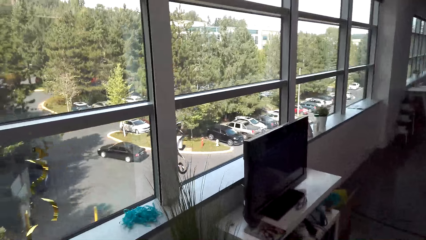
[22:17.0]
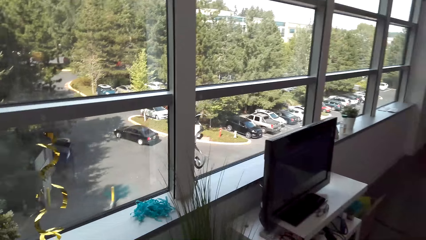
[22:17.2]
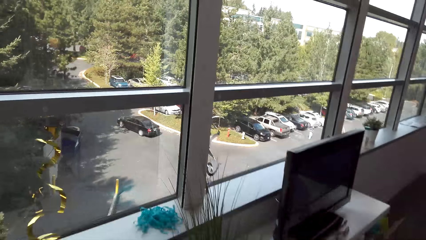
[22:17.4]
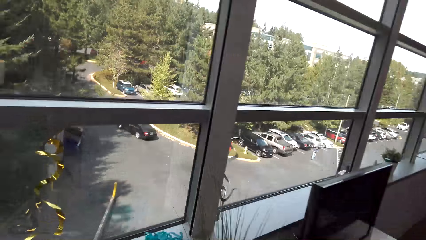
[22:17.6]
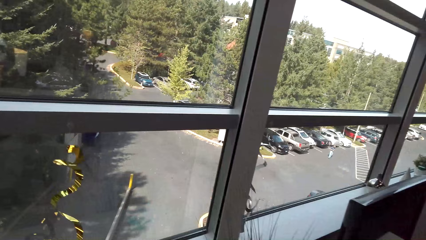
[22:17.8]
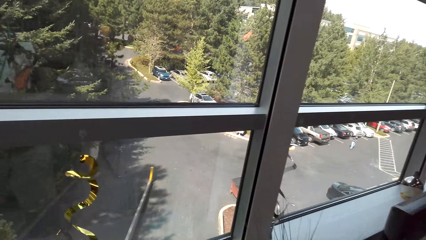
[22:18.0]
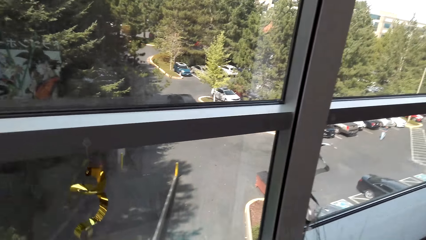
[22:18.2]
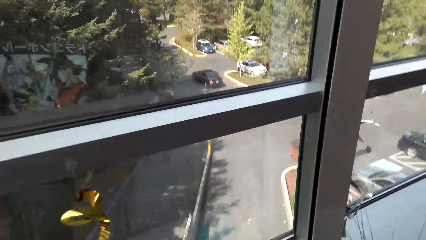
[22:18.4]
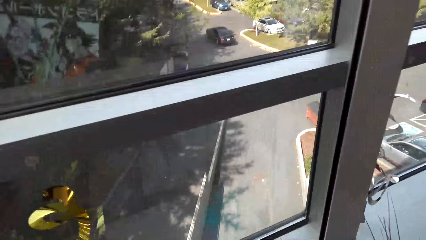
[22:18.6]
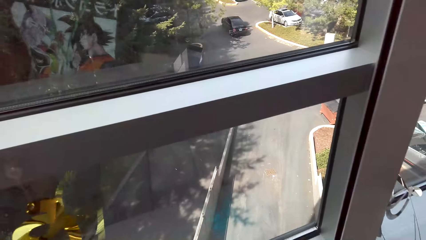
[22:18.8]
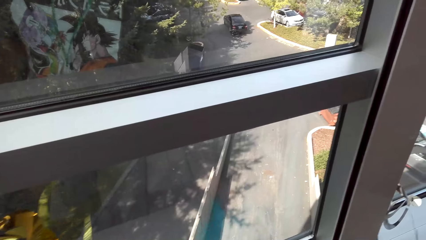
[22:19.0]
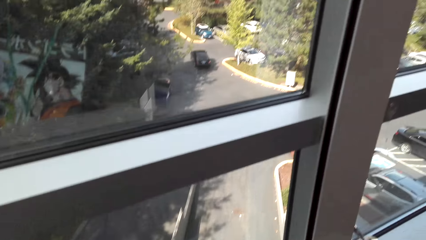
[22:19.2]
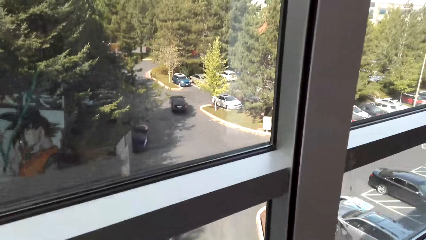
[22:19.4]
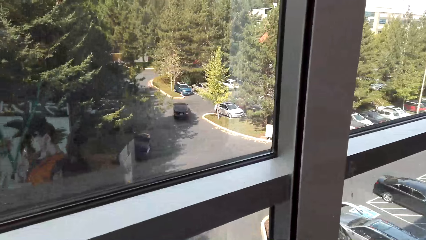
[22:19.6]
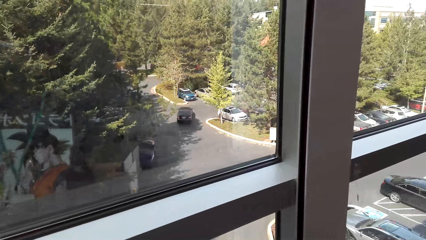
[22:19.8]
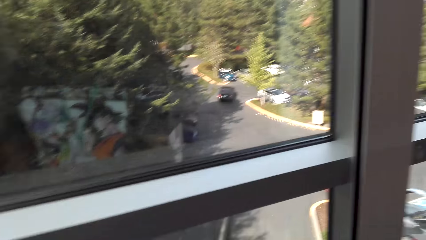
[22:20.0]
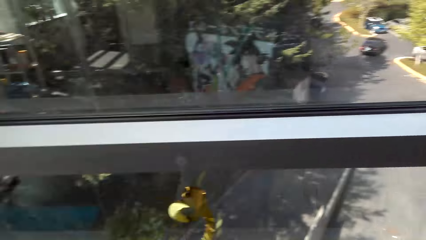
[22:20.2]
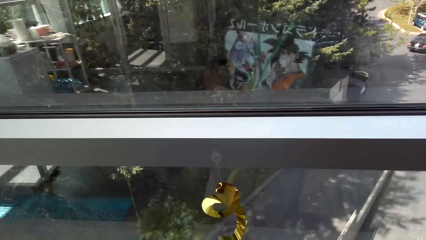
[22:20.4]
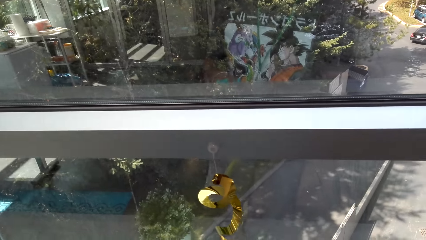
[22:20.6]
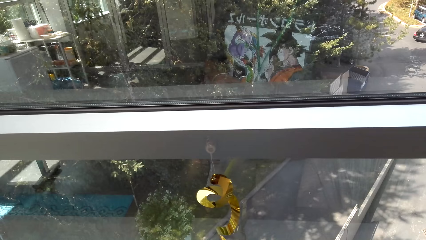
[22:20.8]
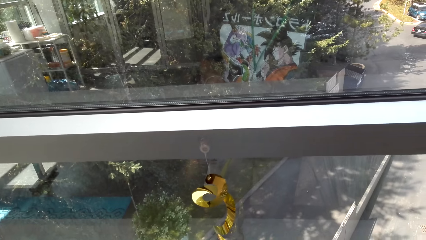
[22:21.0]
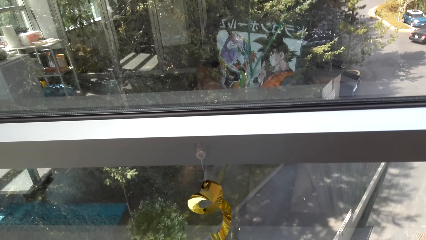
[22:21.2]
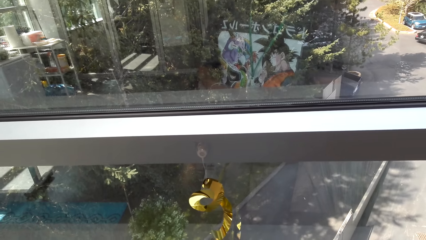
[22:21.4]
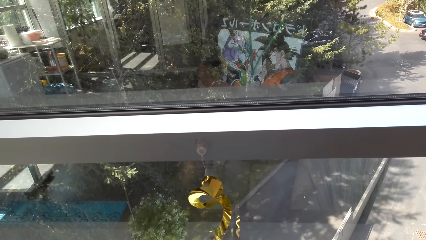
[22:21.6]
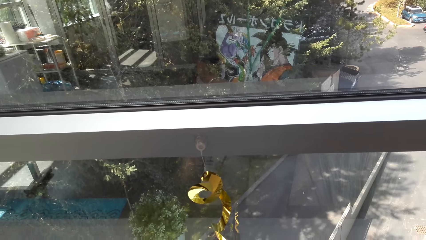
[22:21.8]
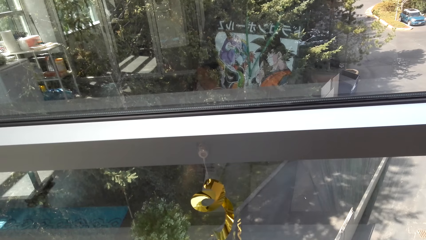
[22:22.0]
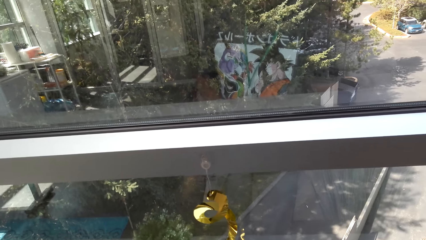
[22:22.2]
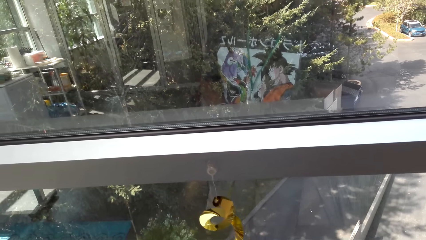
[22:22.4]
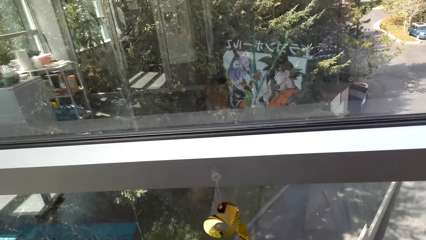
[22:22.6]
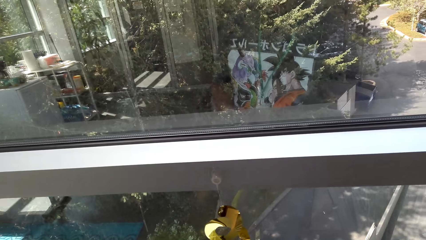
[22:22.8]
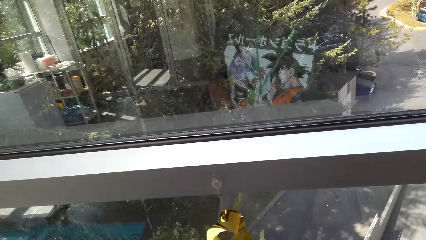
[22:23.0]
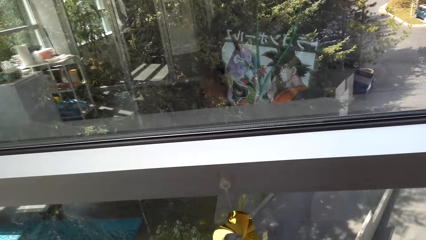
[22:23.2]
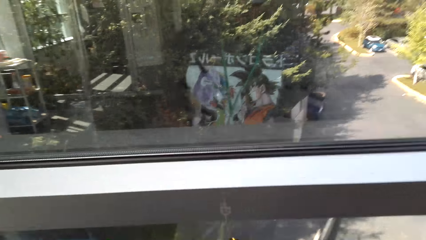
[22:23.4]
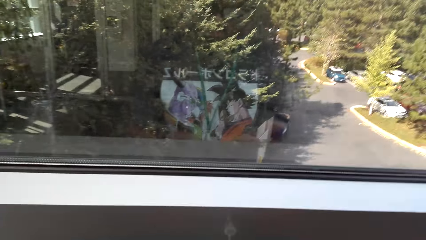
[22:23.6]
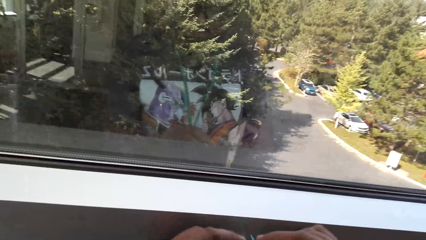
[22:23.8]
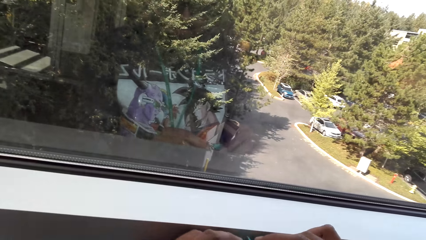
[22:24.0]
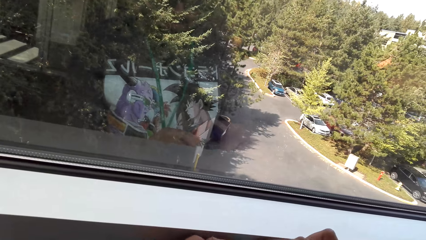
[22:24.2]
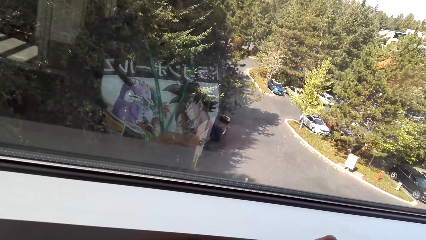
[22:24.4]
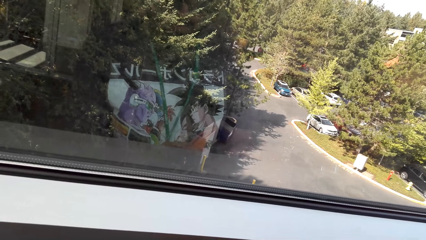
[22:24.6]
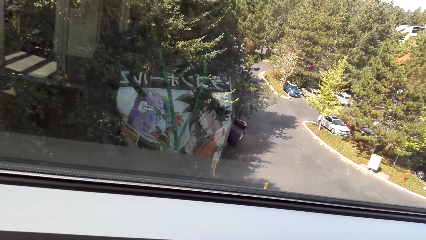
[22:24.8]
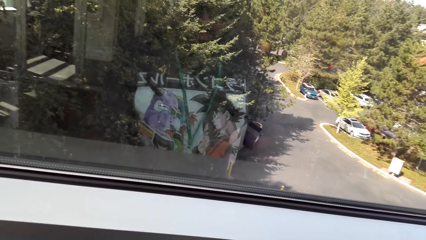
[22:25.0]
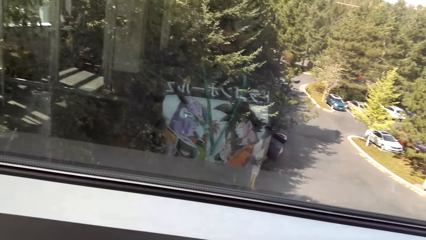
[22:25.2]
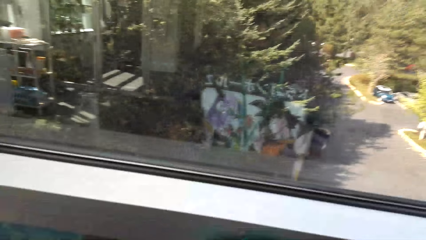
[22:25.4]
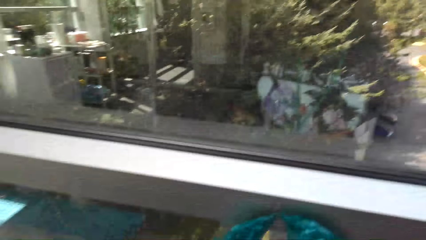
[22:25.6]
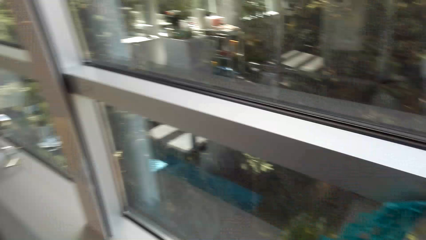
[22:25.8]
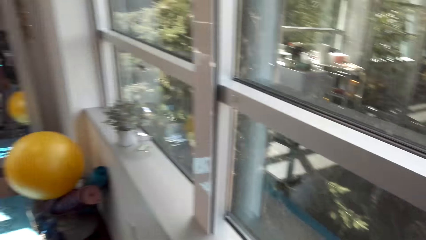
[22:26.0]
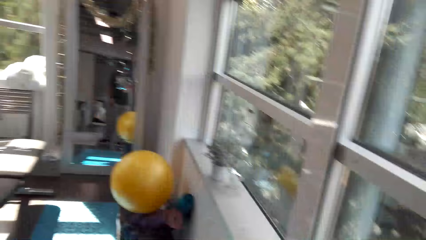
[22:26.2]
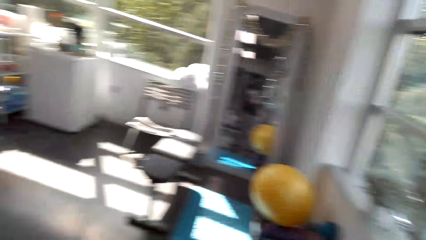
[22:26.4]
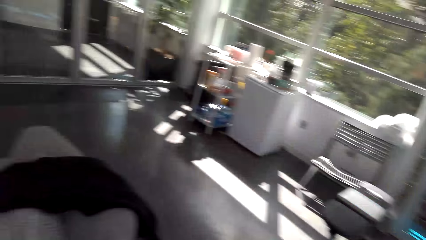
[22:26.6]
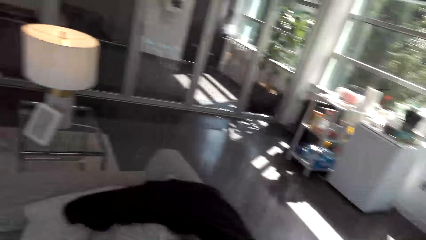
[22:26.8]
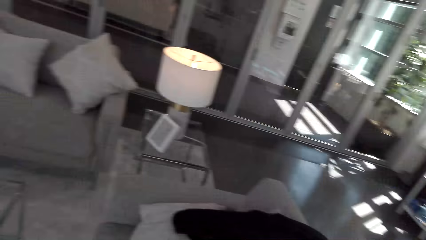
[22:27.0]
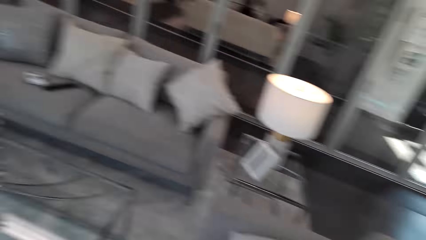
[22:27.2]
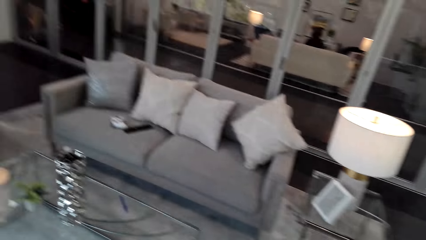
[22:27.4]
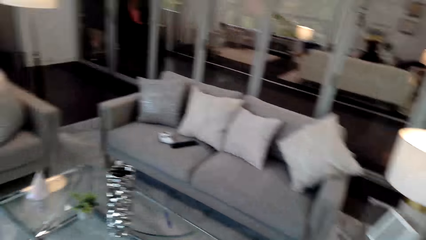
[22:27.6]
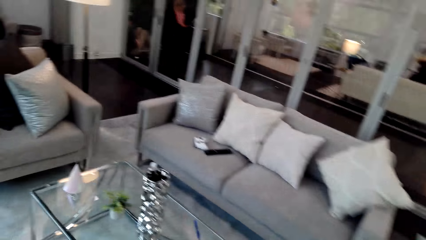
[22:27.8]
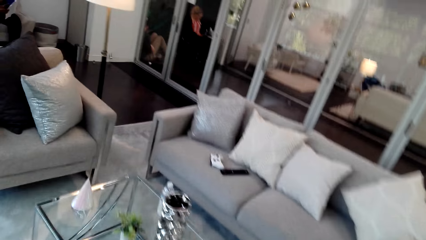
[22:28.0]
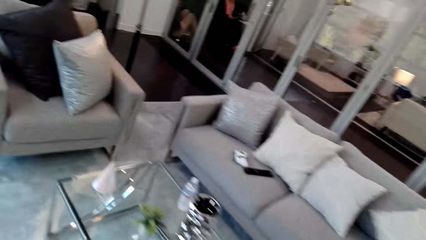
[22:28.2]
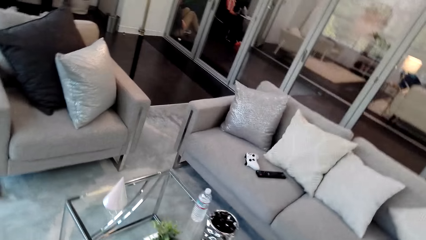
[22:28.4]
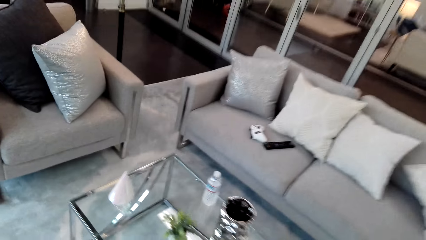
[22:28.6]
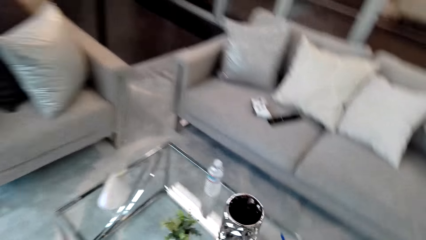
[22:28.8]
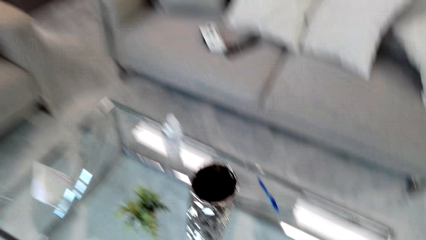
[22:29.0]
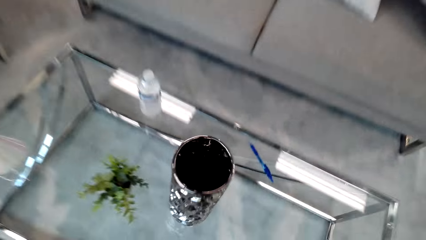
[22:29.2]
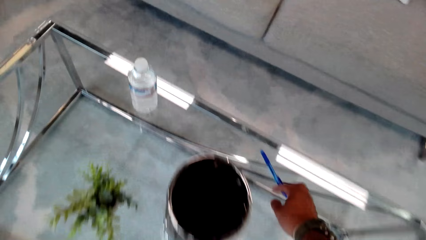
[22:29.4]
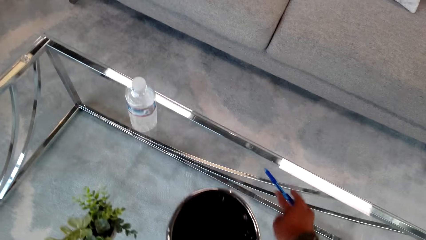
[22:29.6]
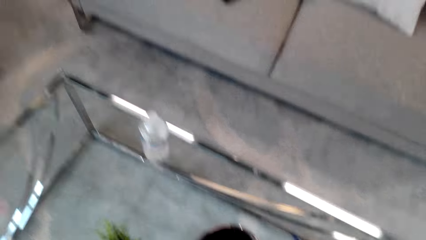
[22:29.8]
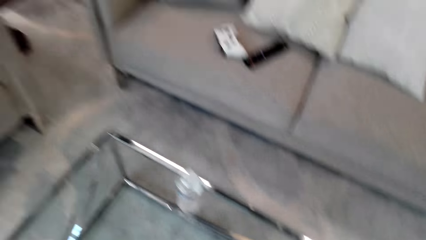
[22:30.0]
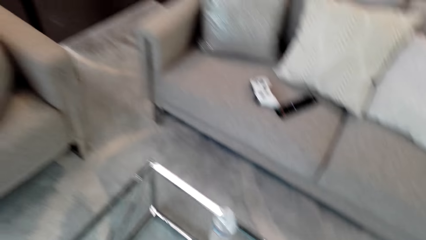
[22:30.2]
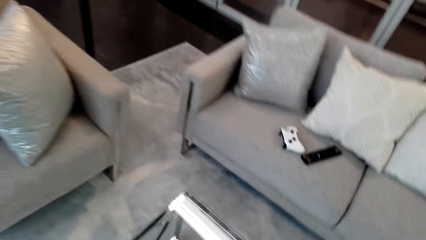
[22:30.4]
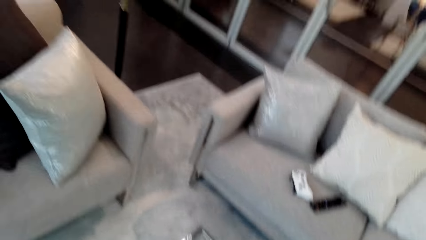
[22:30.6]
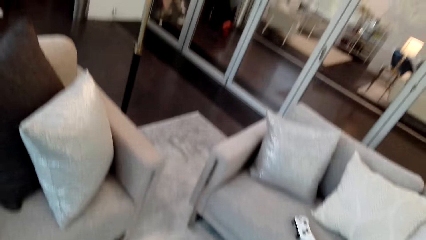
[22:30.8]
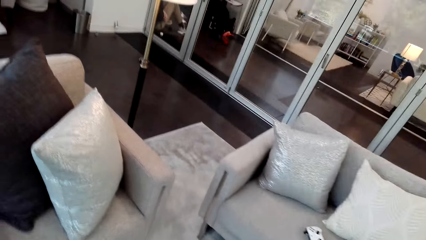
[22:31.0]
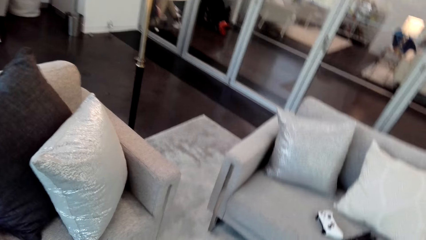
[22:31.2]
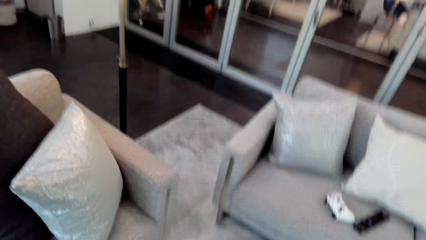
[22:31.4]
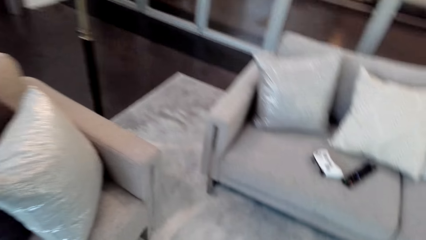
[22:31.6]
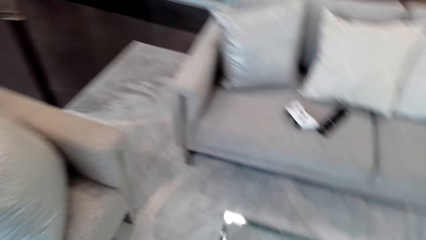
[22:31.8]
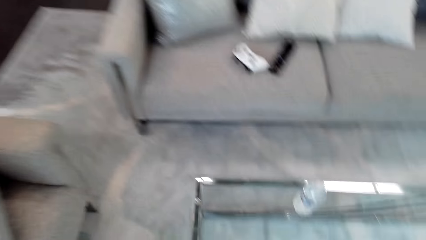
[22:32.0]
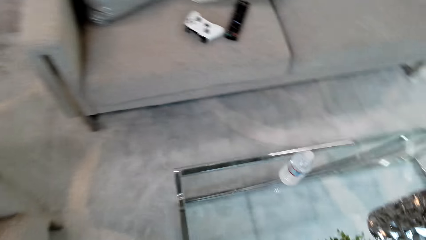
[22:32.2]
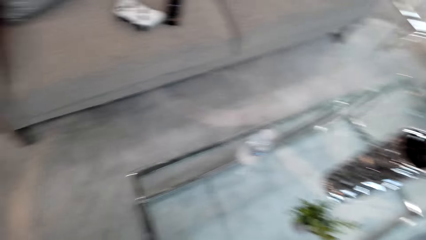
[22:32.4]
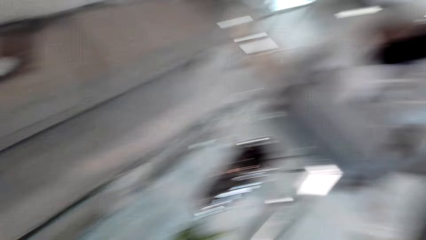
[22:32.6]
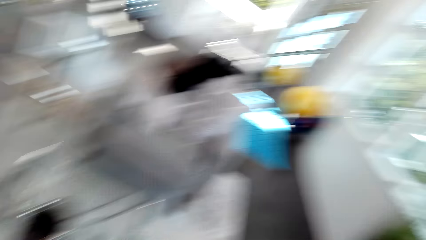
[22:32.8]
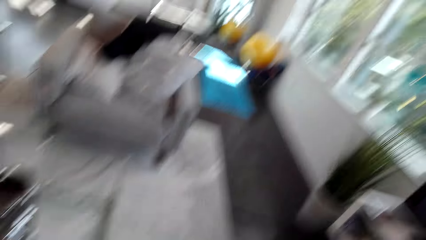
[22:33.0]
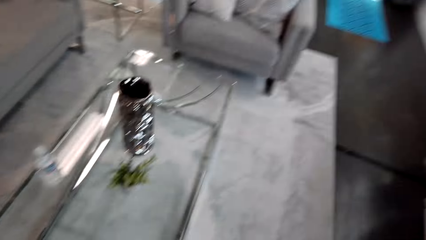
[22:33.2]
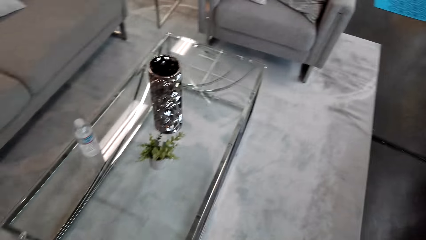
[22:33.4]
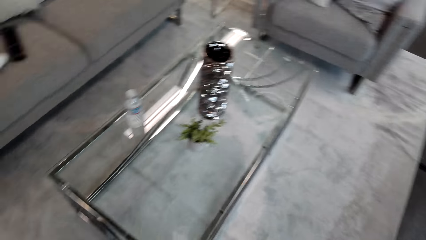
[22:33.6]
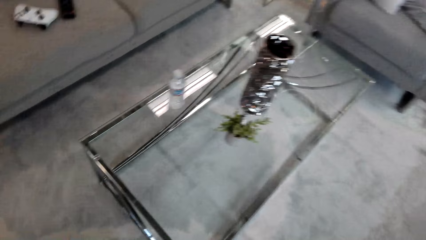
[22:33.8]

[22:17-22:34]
The camera wearer looks at a car. They touch something. They turn. They put the pen on the table. They pick the pen from the table. They walk around the table. They look around.
